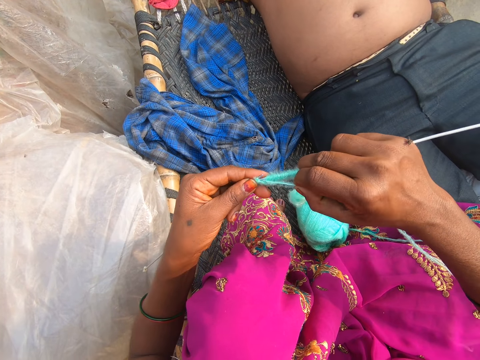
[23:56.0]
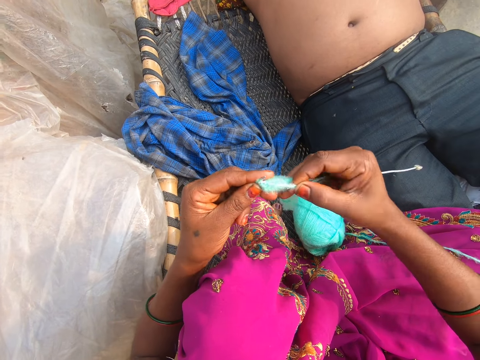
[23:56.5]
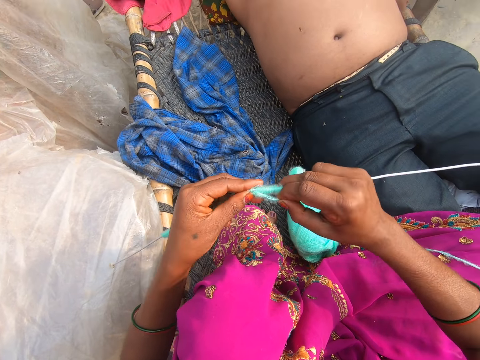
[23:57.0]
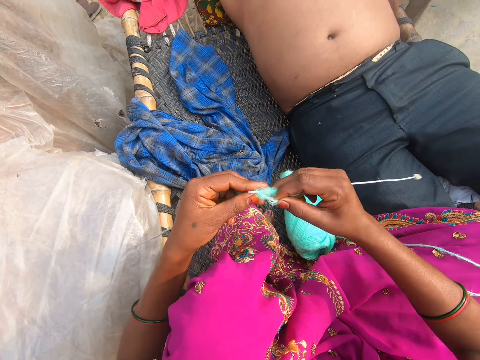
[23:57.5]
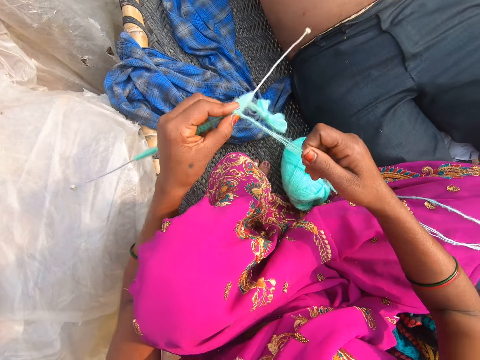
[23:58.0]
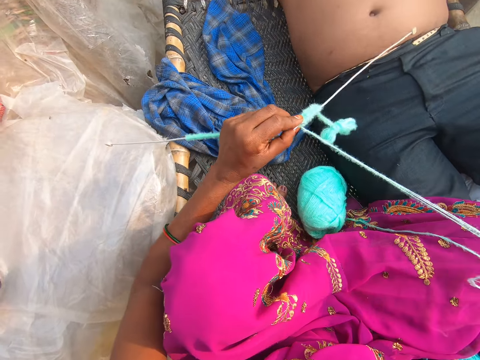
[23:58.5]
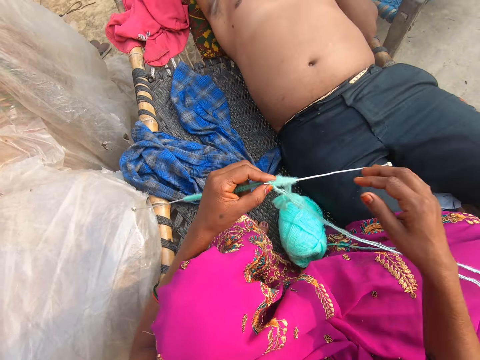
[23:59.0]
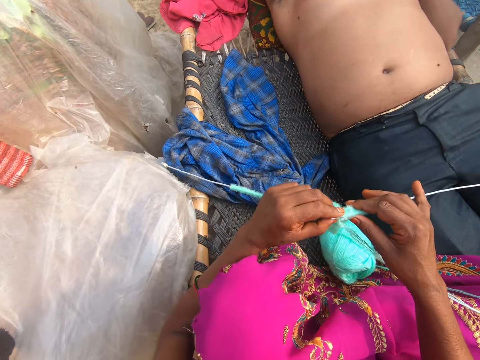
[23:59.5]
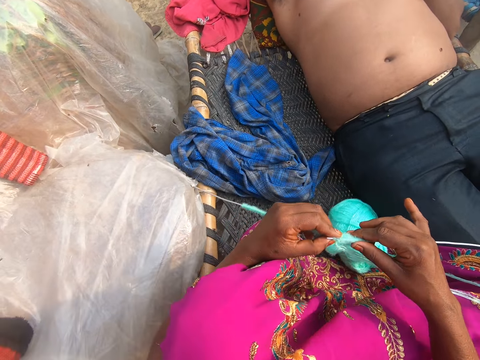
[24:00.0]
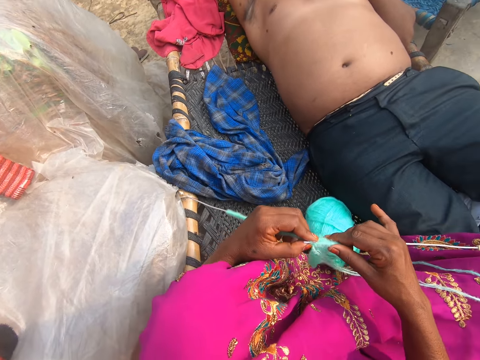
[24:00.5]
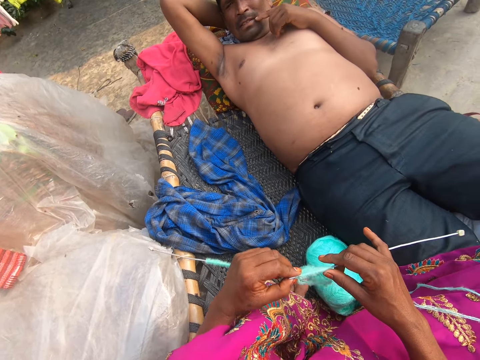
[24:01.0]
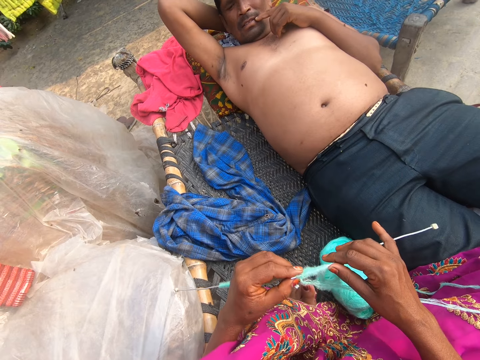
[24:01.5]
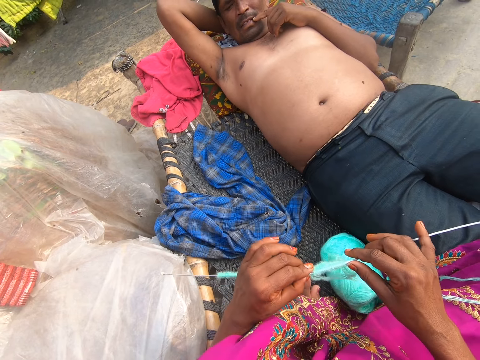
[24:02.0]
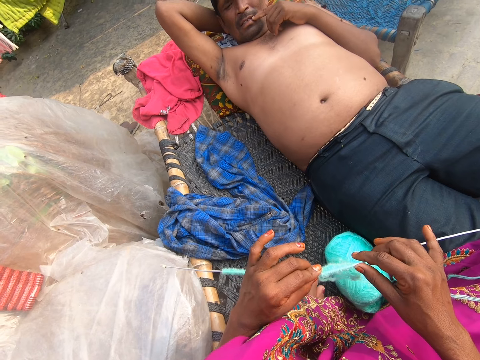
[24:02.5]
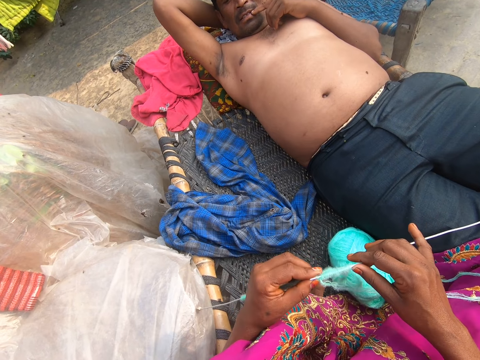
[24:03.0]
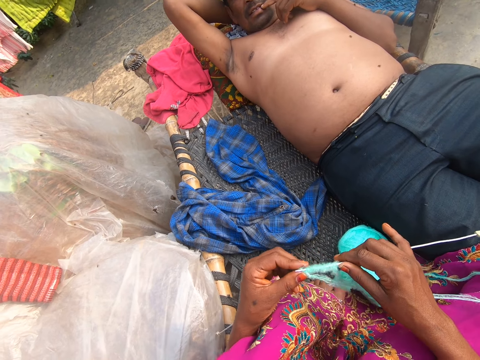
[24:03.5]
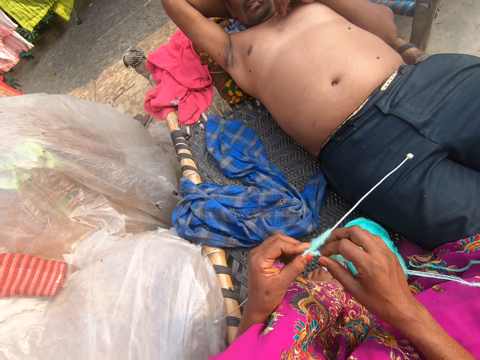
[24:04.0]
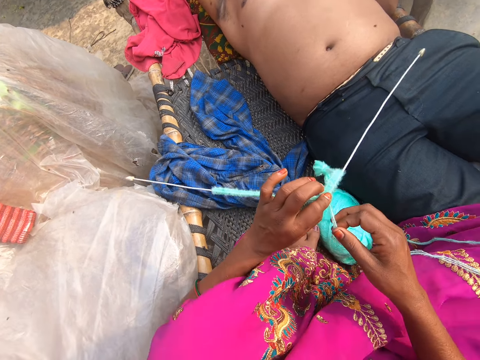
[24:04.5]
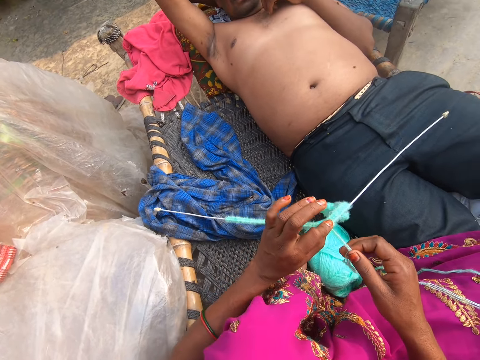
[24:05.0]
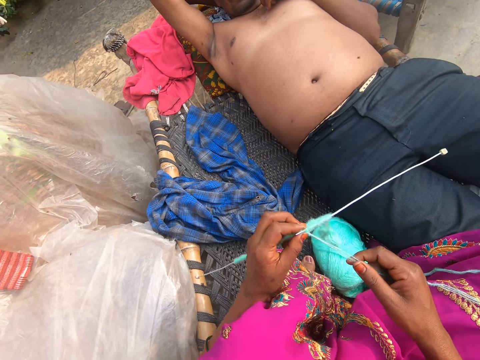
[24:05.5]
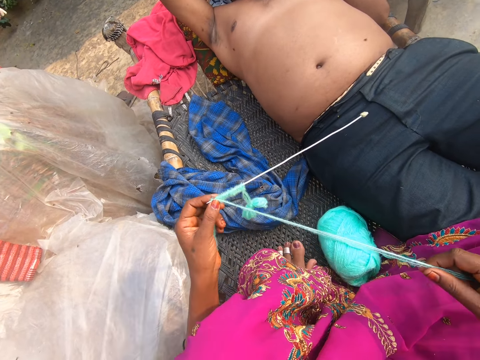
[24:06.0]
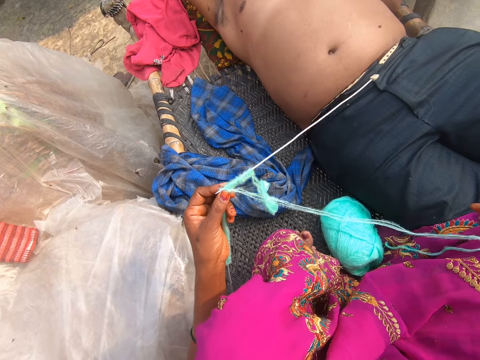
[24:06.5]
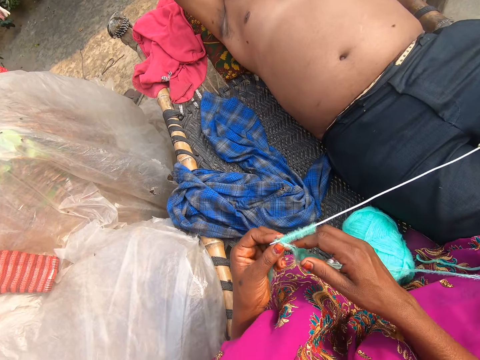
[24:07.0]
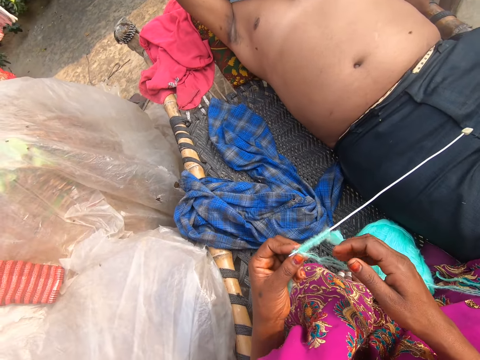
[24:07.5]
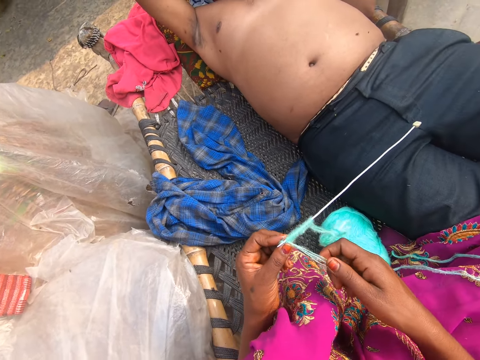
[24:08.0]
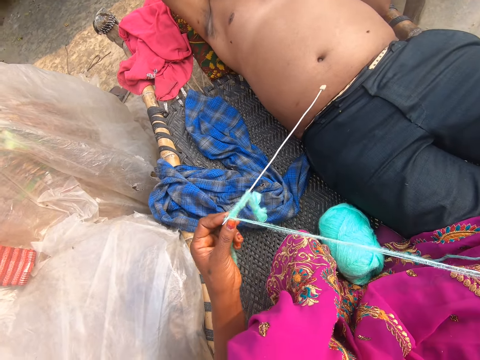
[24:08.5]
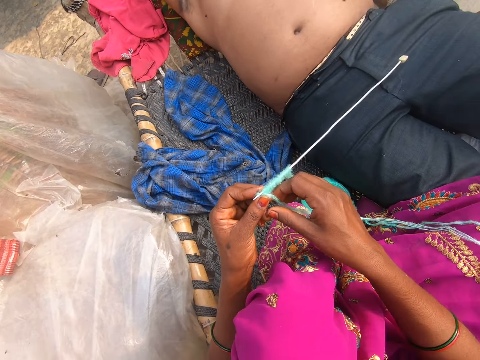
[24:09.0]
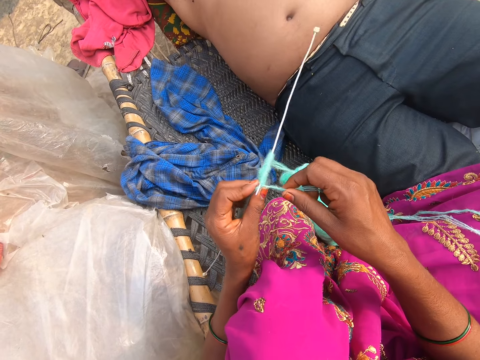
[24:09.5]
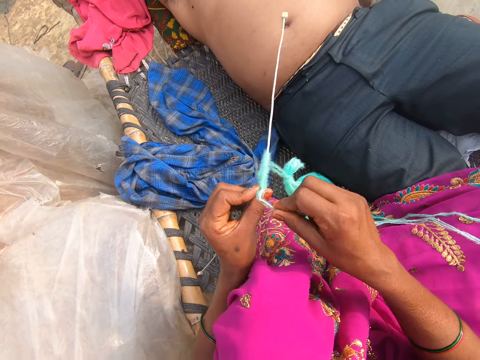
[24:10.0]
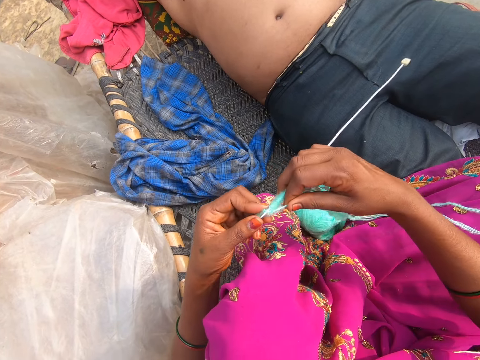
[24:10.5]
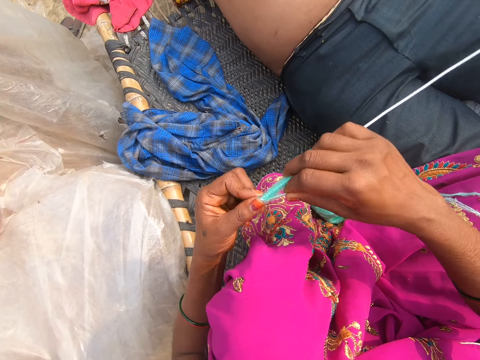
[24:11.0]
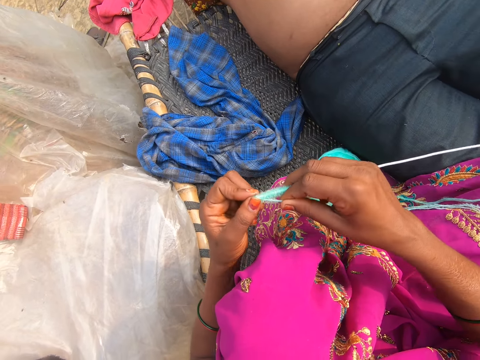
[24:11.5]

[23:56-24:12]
The camera wearer knits, pulls the thread and converses with a man. The man puts his finger on his lower lip. The man converses with the camera wearer. The camera wearer converses with the man and pulls the thread. The man converses with the camera wearer. The camera wearer converses with the man. They pull the thread. They knit.

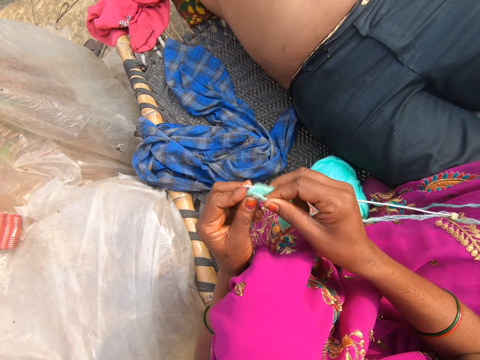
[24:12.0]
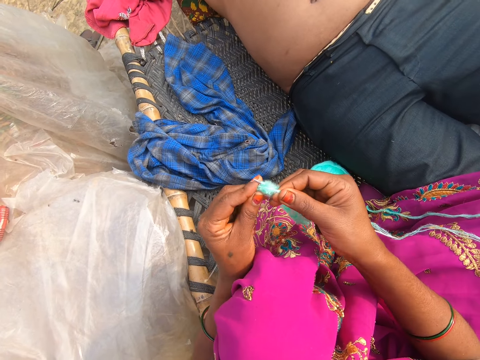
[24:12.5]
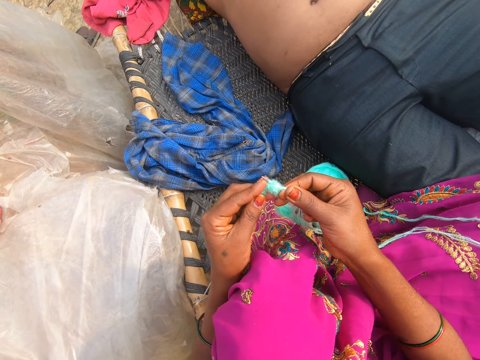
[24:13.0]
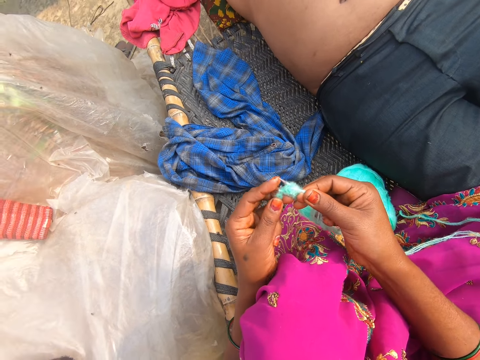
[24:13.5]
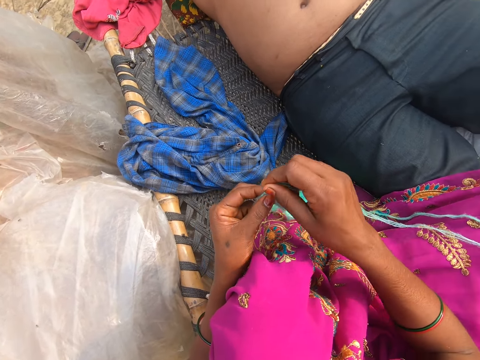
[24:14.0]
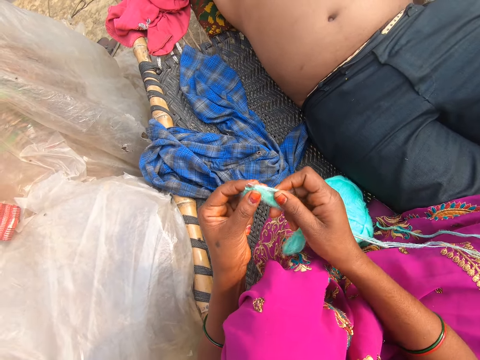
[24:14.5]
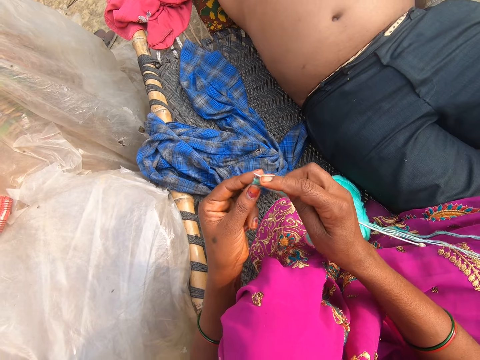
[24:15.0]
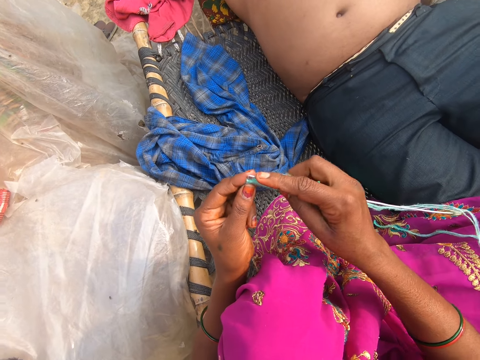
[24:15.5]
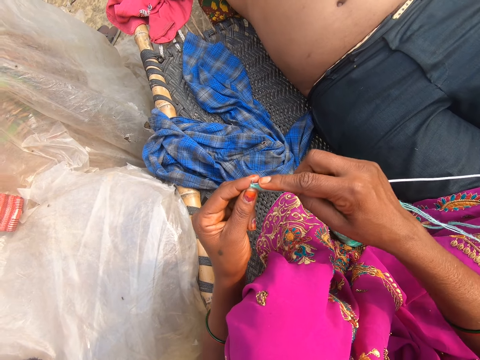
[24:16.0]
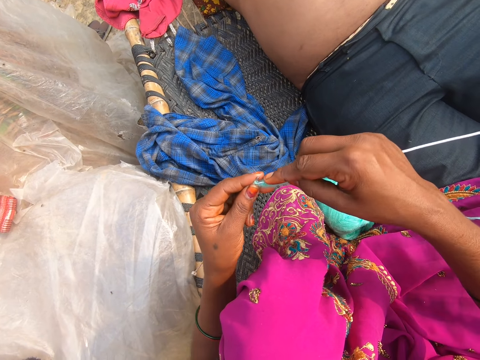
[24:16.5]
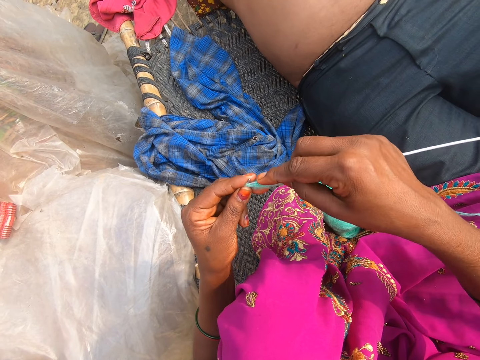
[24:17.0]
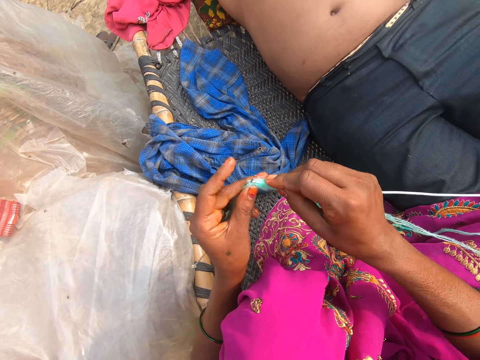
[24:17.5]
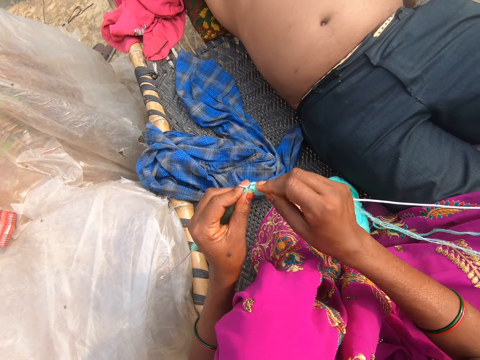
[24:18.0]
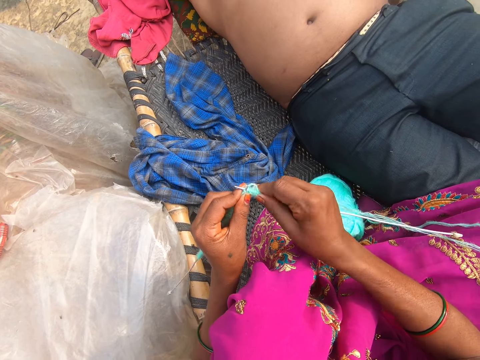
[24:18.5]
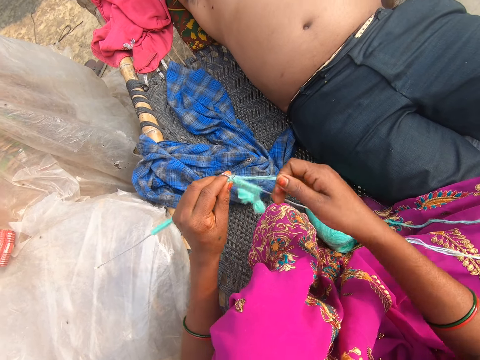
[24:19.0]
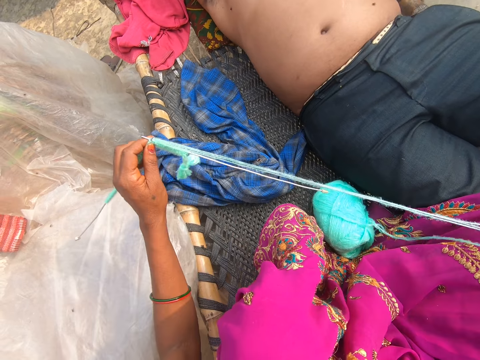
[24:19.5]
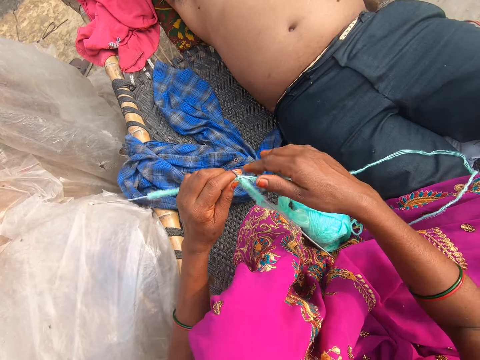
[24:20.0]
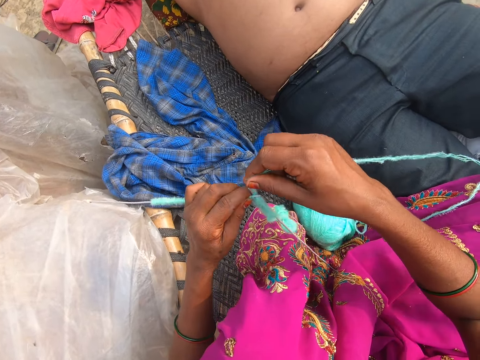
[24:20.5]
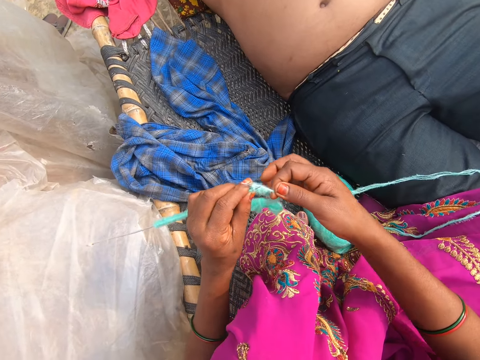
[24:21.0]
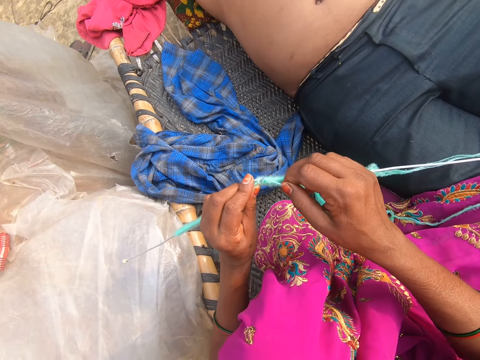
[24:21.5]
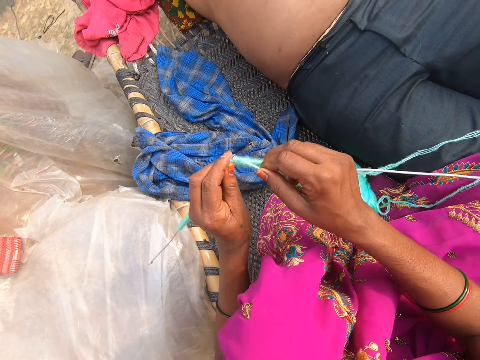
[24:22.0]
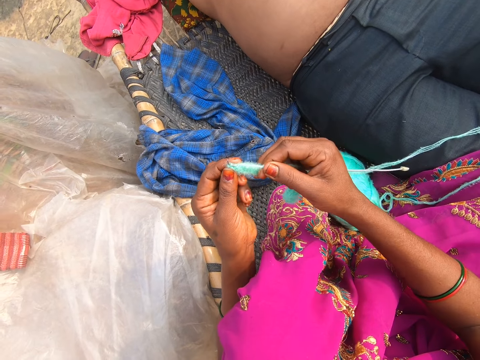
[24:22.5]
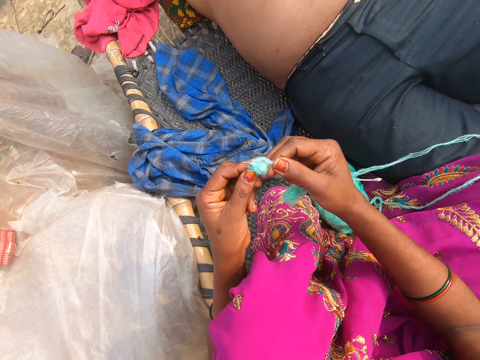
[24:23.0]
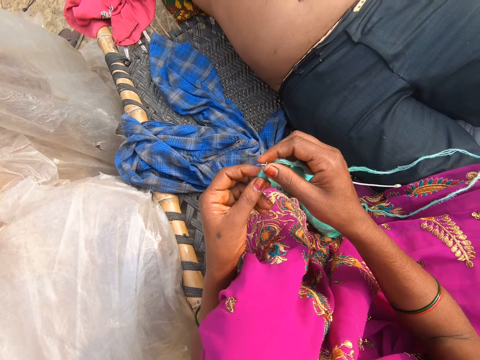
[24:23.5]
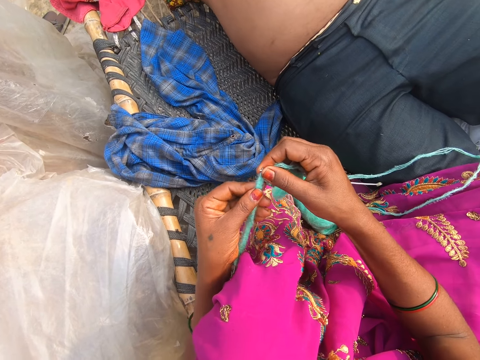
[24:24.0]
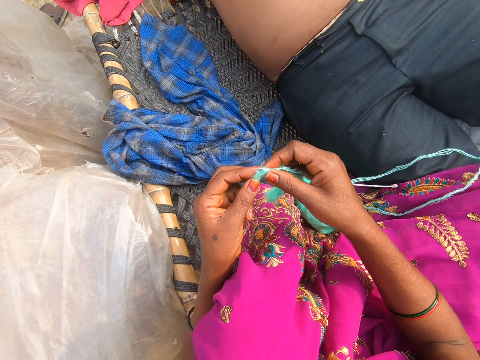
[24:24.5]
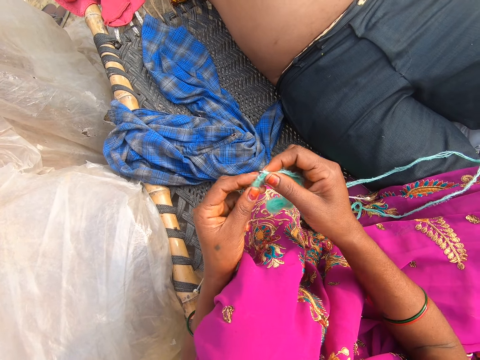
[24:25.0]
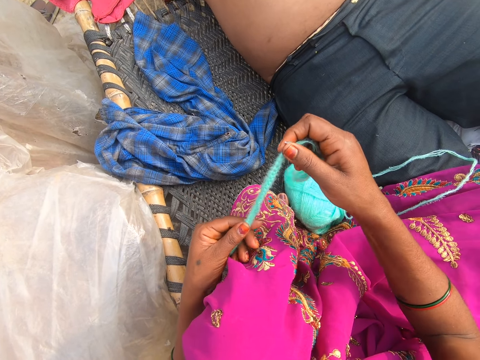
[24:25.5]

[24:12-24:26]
A man converses with the camera wearer. The camera wearer knits. They pull the thread. They knit.
